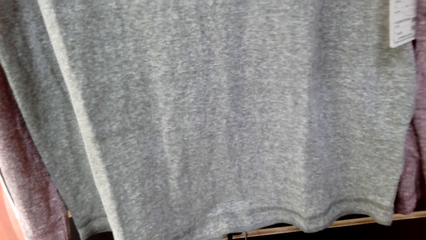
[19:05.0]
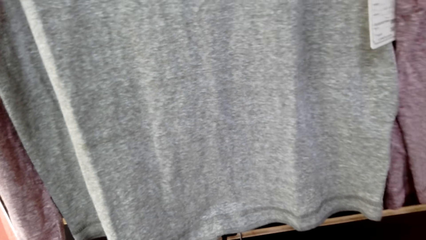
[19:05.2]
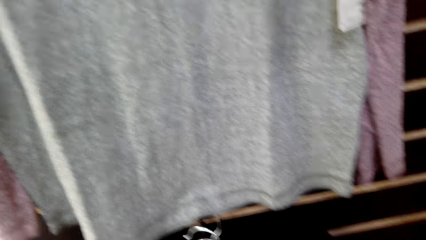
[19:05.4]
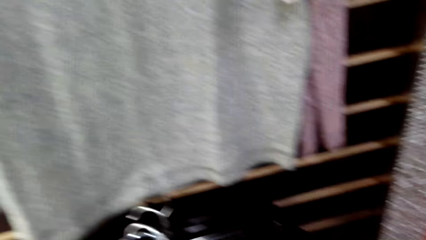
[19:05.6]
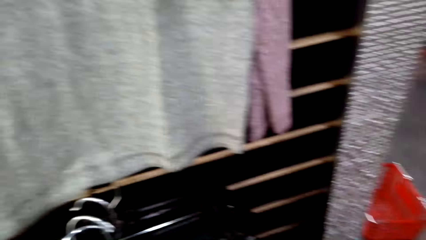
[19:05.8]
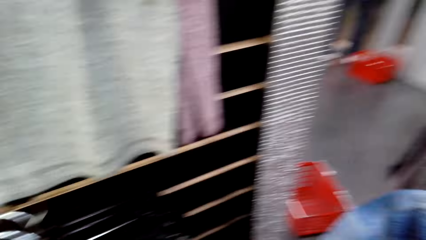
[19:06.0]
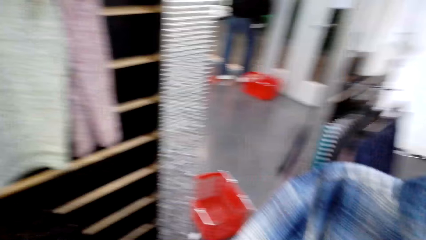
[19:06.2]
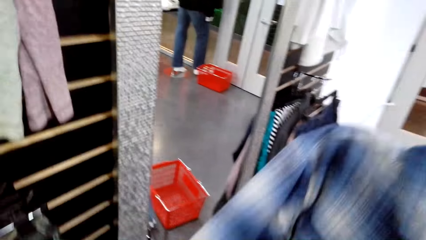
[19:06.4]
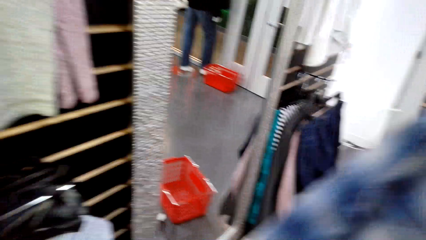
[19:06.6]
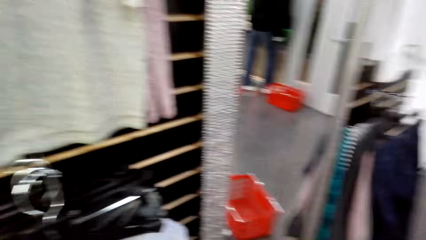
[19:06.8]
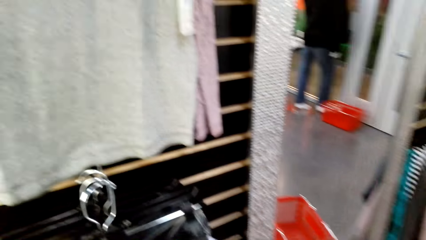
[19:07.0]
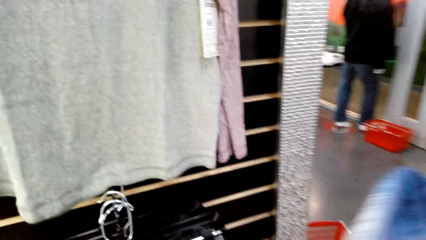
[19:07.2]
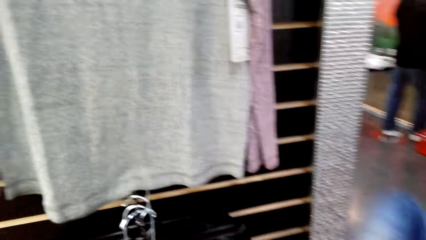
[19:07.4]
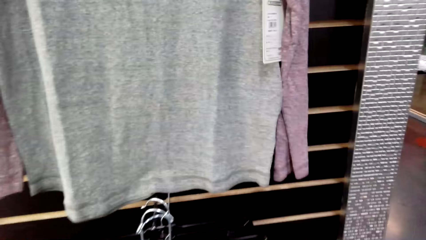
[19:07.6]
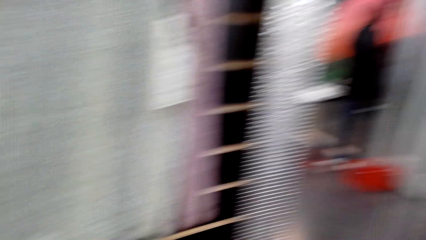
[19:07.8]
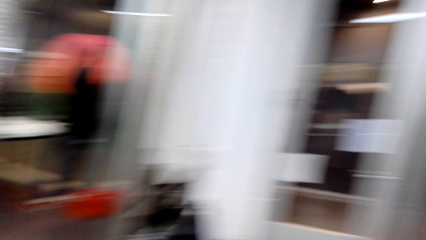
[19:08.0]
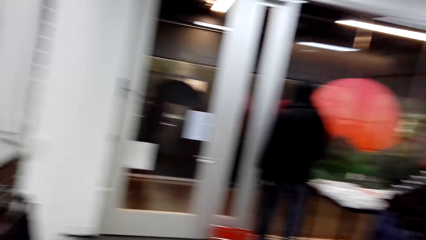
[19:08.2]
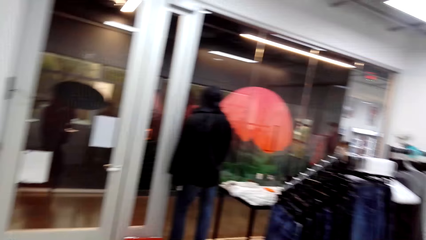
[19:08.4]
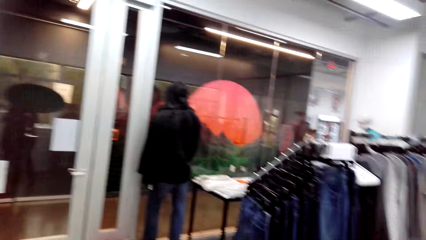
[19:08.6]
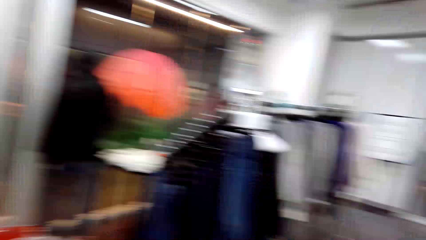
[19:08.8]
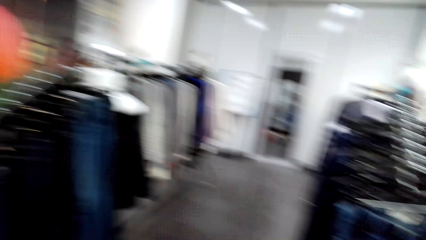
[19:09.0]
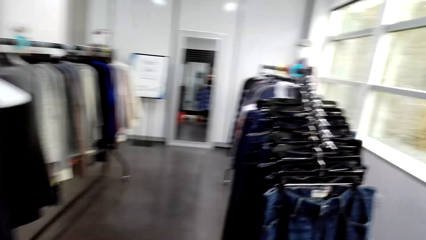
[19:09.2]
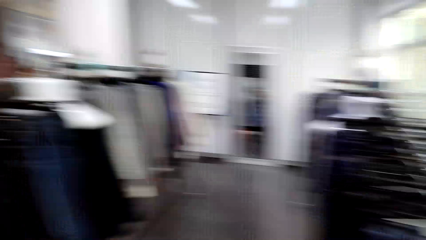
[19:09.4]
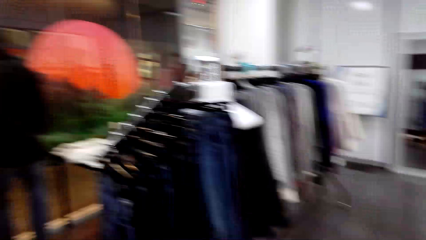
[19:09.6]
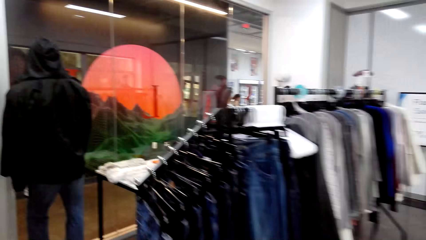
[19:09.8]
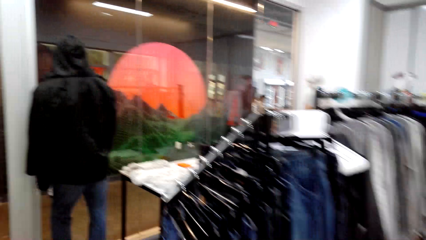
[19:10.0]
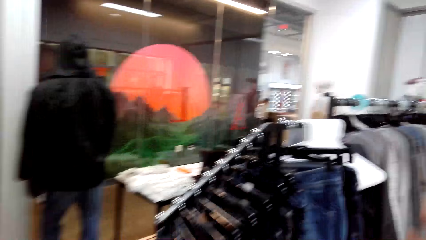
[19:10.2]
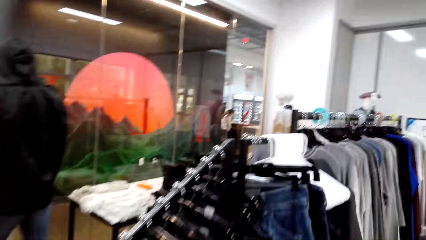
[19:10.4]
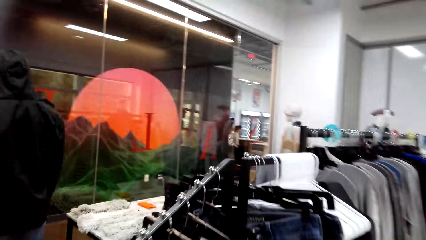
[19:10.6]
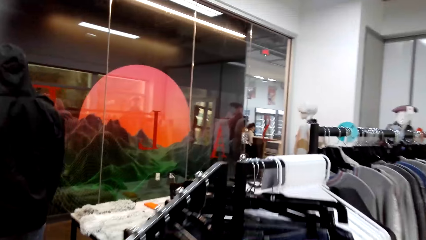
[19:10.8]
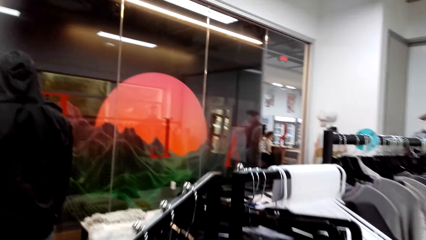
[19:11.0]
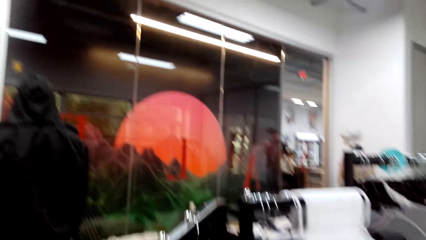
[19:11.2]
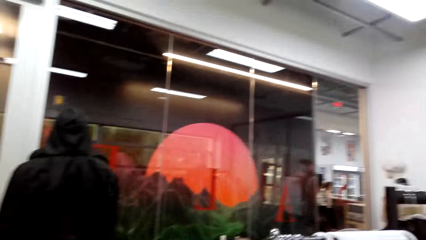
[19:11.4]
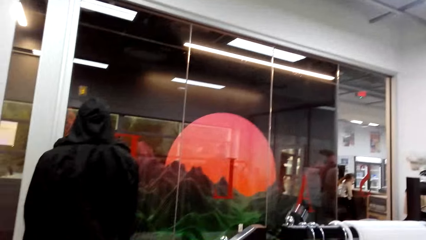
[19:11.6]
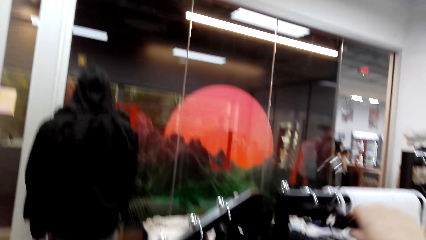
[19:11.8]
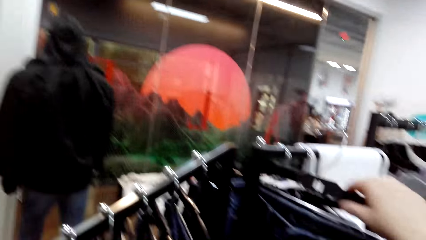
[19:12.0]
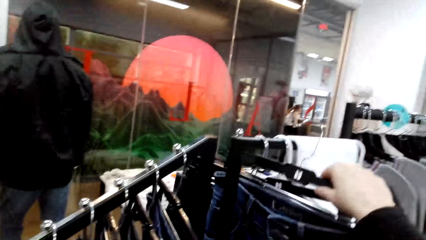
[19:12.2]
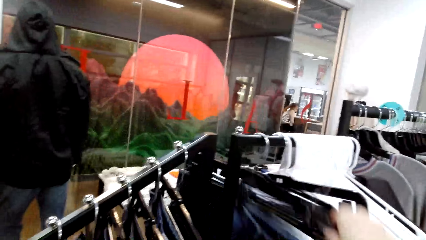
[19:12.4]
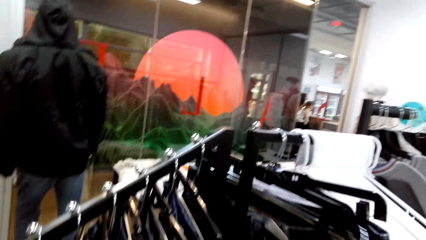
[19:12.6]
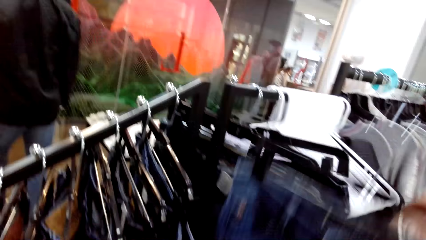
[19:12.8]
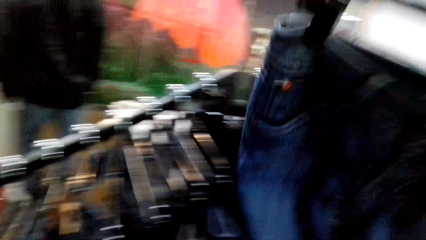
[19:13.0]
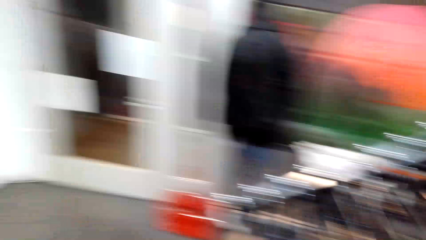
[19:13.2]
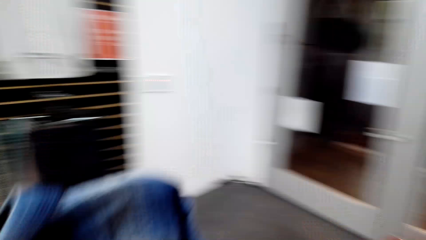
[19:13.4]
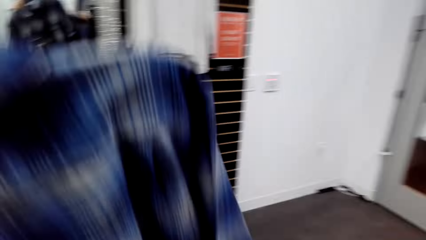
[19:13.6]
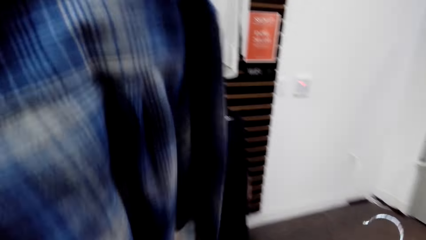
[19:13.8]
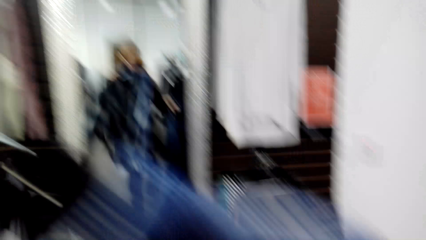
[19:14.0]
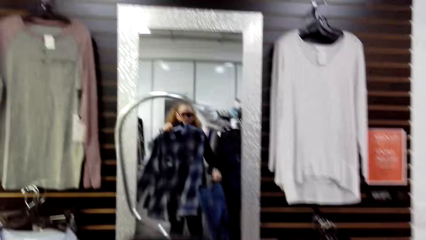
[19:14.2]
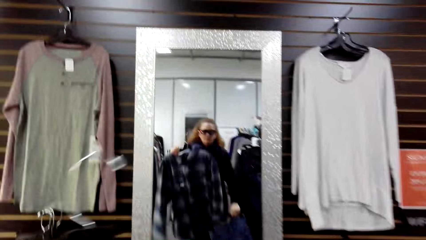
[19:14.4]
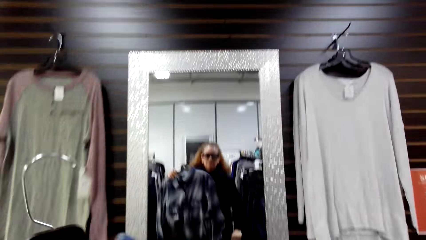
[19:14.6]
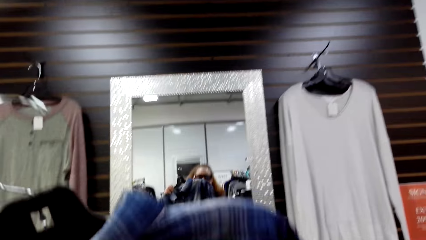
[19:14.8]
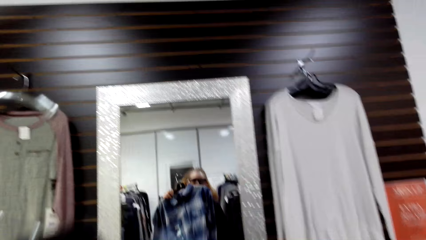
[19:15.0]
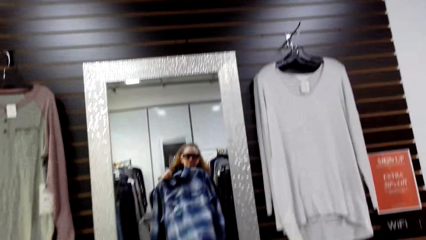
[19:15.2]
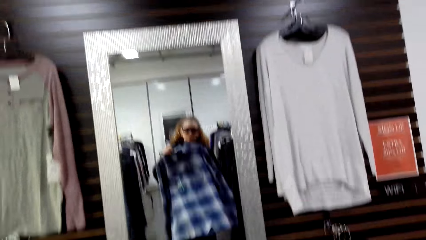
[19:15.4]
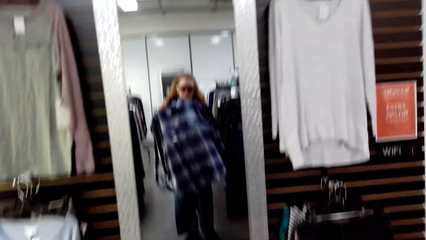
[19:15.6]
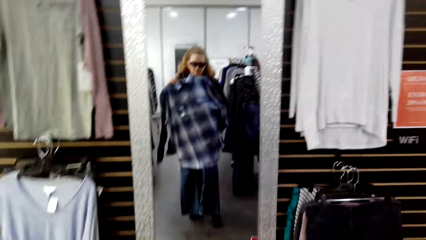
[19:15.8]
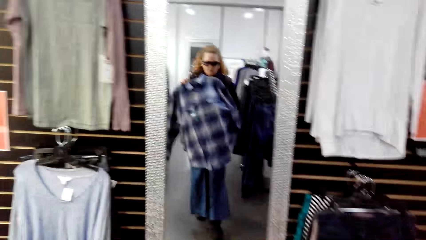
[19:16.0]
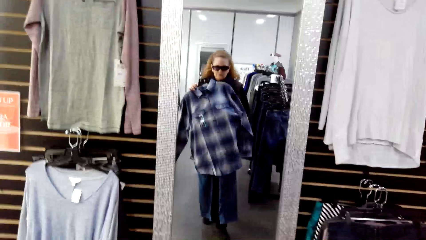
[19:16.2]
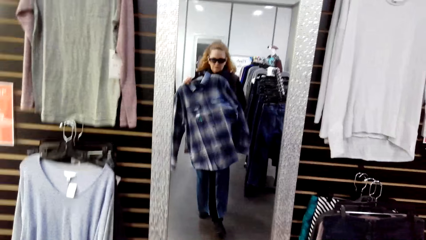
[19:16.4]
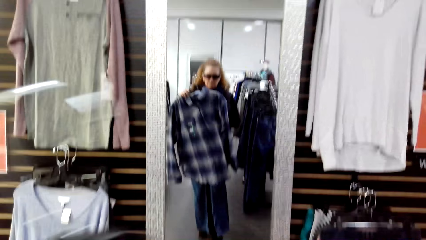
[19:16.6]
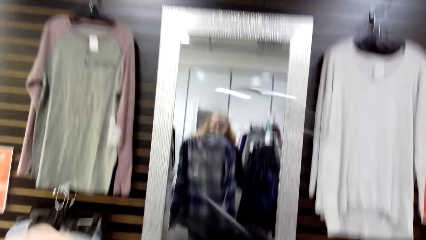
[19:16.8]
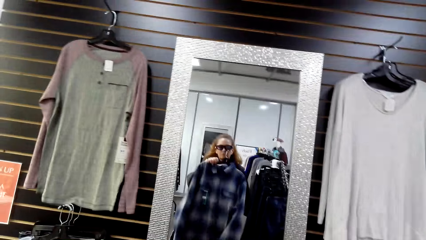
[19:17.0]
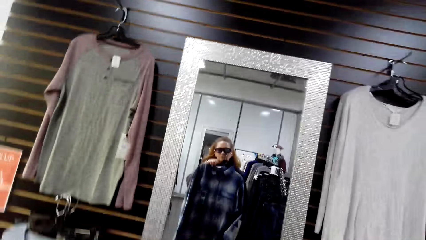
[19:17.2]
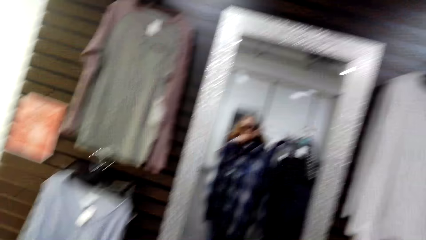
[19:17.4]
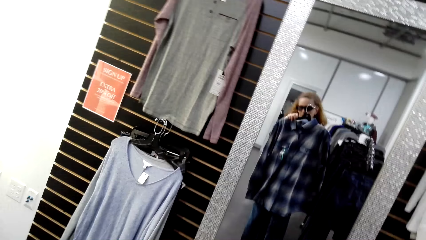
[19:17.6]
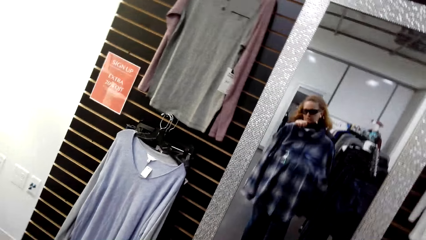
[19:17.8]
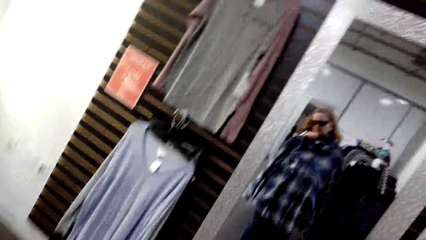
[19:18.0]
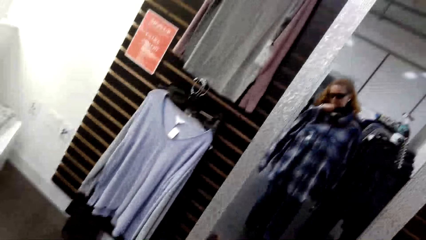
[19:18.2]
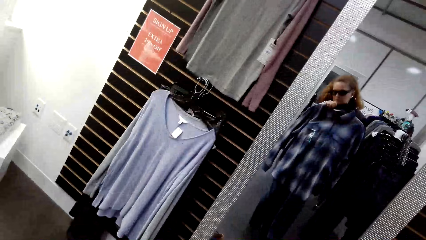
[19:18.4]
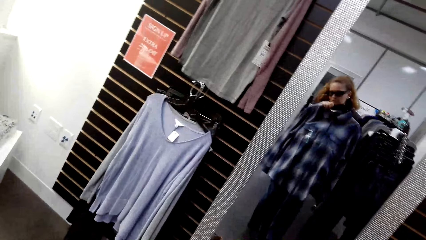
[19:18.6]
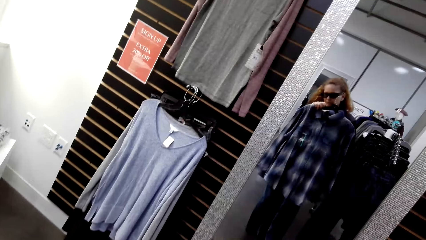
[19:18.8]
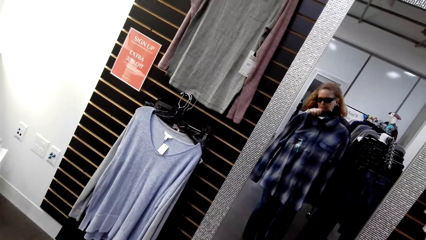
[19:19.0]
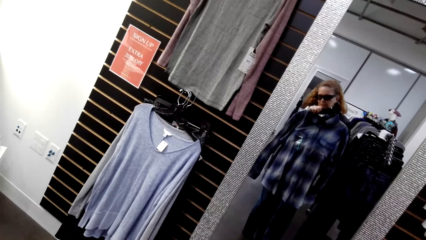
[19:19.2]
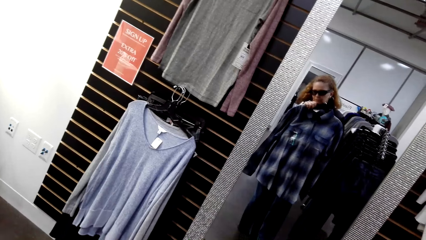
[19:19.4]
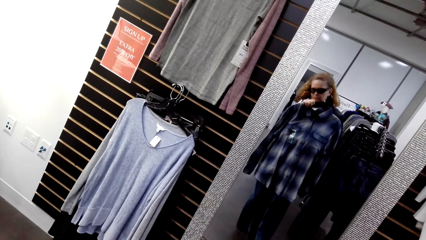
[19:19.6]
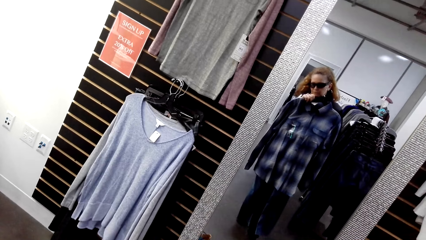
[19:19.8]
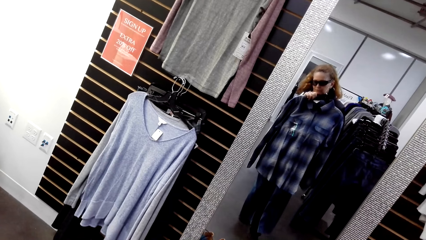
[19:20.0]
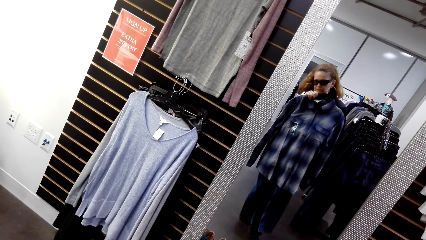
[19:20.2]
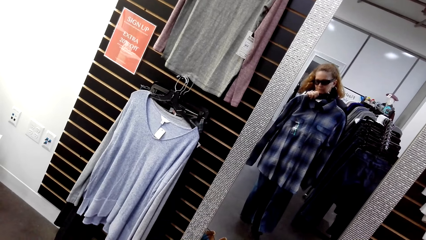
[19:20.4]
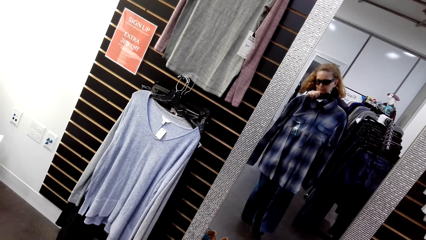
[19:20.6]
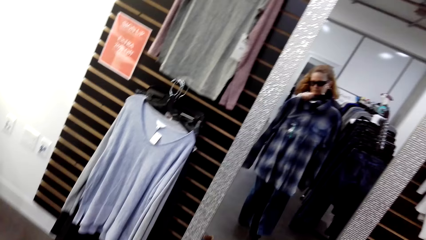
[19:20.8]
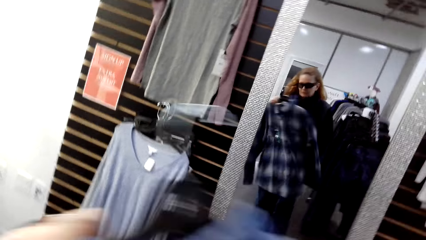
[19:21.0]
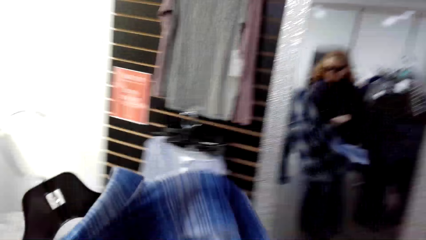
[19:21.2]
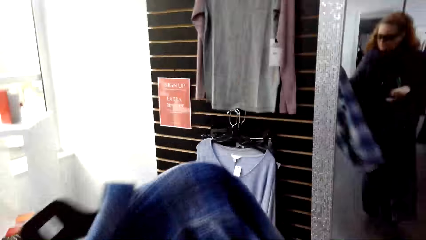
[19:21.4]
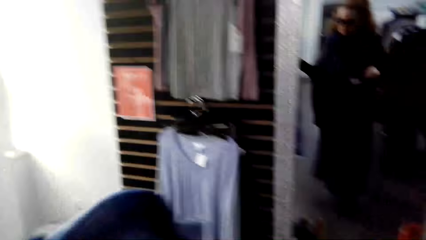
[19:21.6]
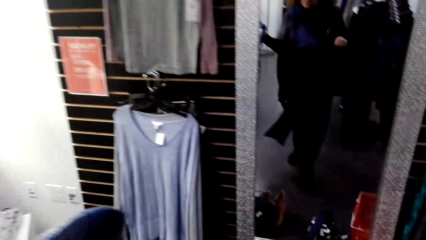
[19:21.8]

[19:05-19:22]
The camera wearer holds a cloth in the store. They walk around in the clothing store. They pick the cloth, jeans, on the hanger stand. They hold the cloth in the store. They fit the cloth in the store. They look at the mirror.
